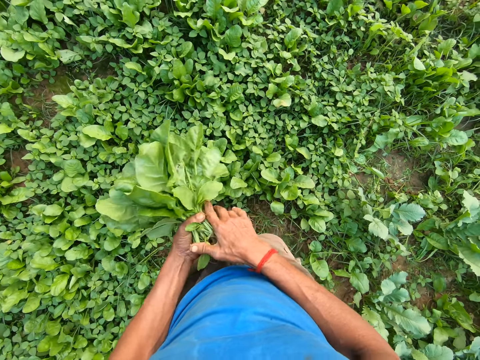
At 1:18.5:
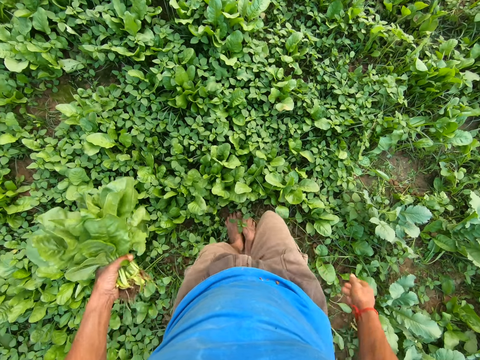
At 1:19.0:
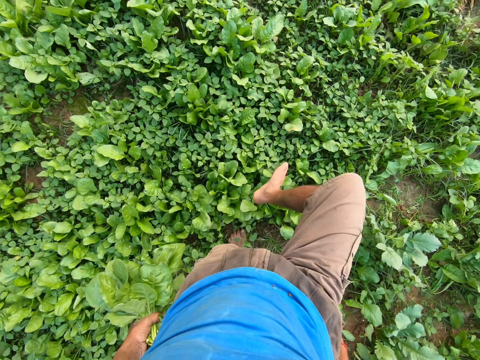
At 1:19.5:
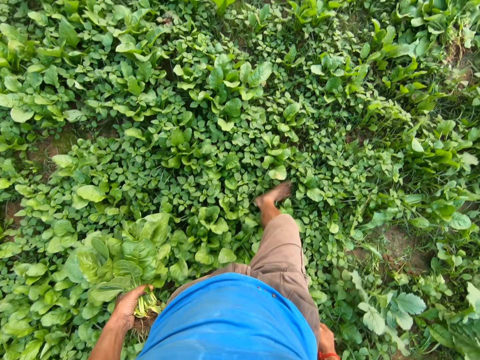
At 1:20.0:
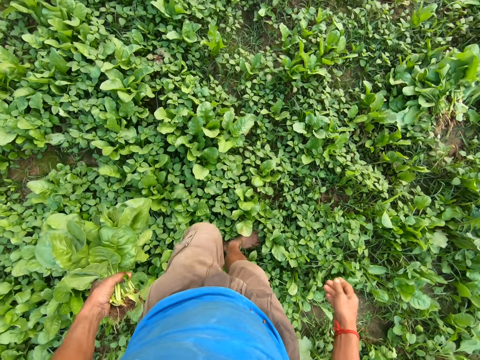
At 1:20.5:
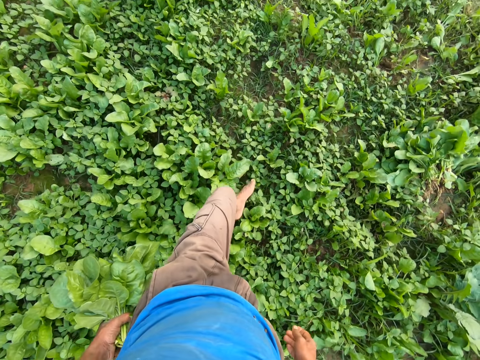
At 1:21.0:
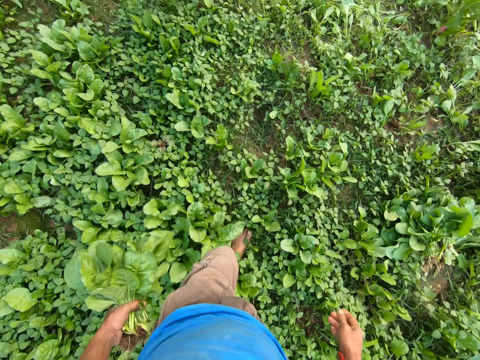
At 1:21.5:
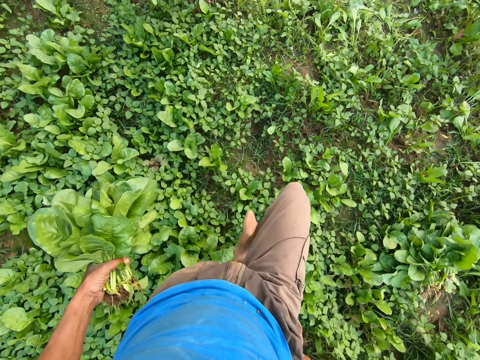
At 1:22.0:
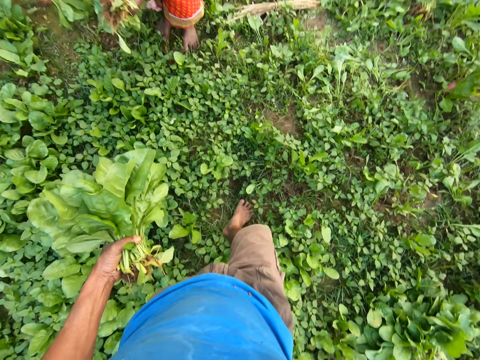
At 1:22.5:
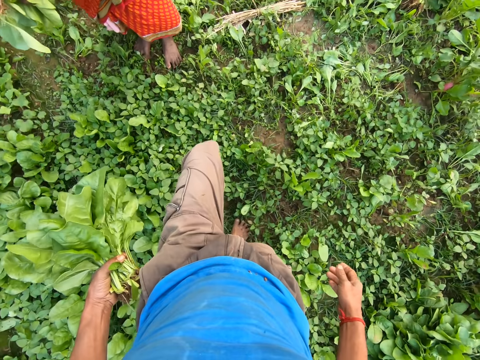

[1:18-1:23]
The camera wearer walks towards a woman in the garden.

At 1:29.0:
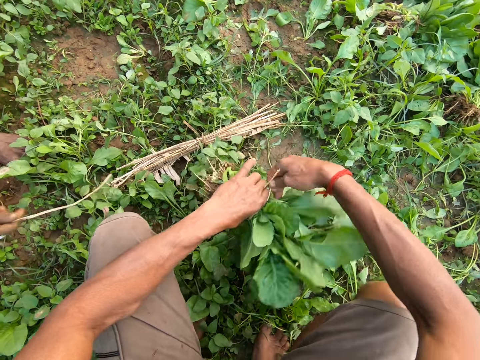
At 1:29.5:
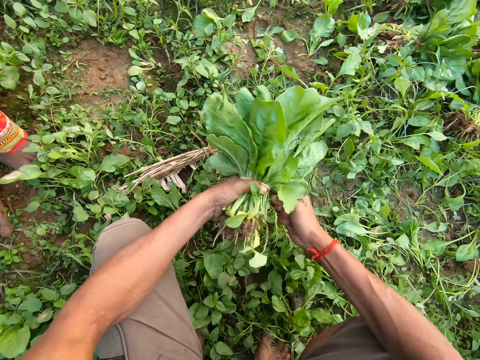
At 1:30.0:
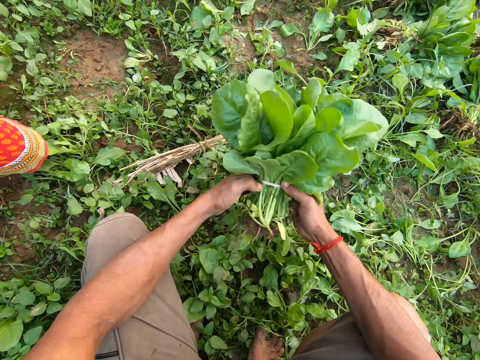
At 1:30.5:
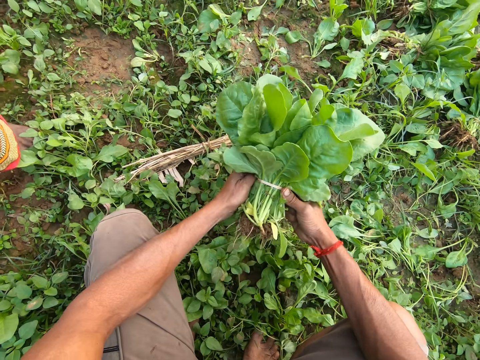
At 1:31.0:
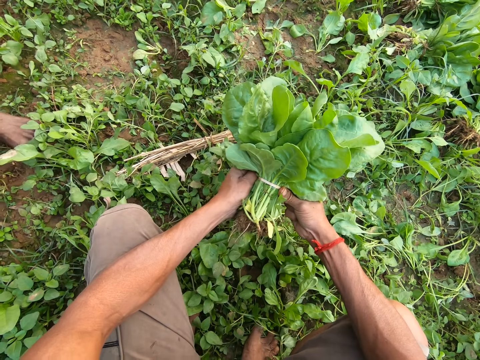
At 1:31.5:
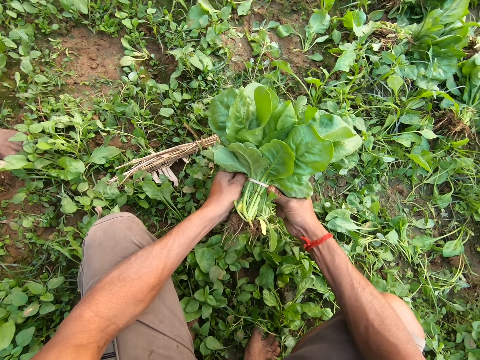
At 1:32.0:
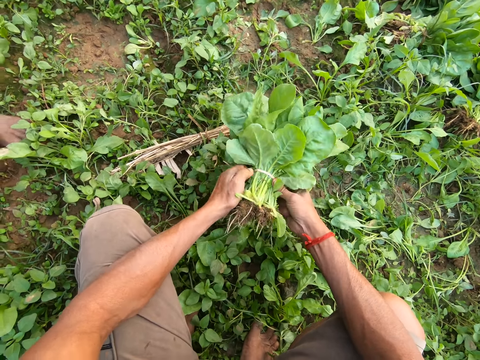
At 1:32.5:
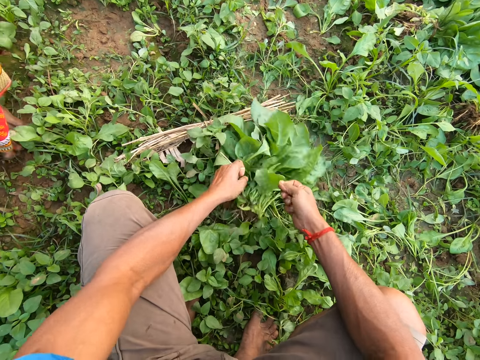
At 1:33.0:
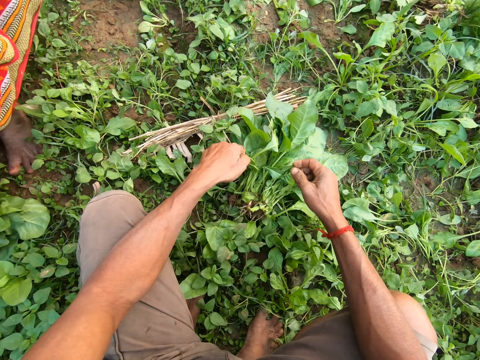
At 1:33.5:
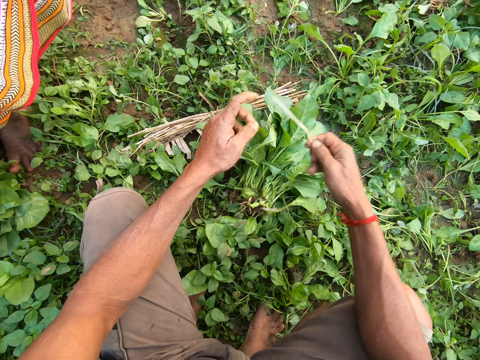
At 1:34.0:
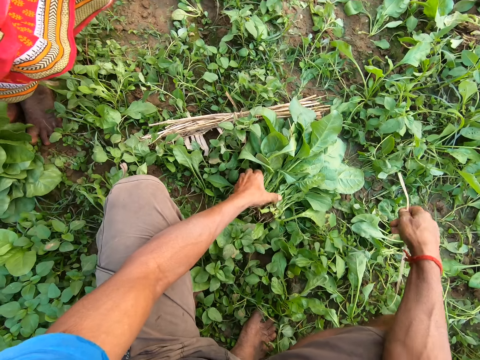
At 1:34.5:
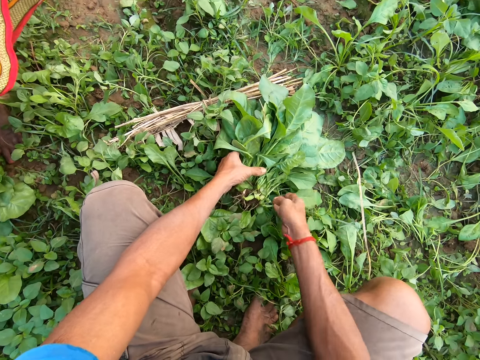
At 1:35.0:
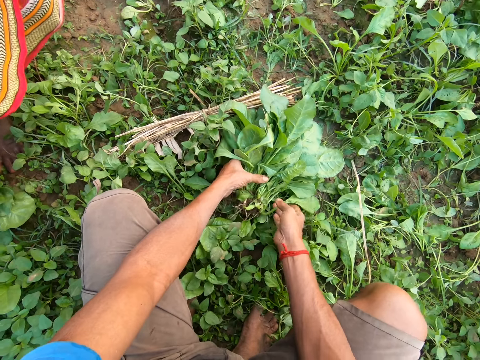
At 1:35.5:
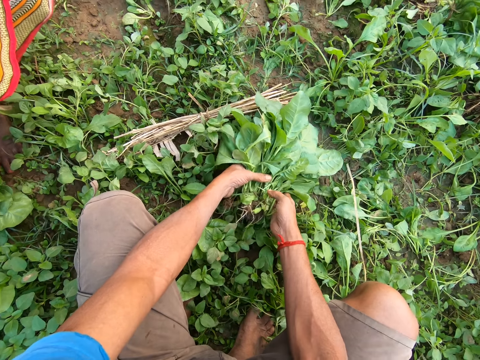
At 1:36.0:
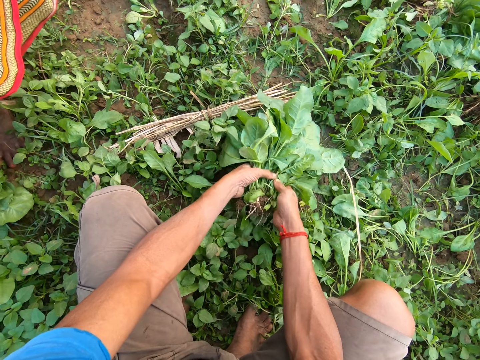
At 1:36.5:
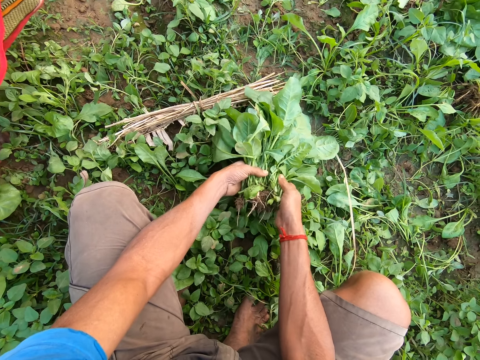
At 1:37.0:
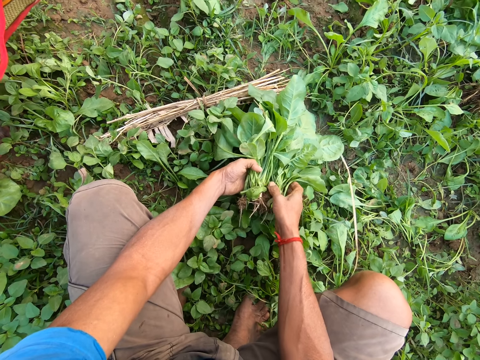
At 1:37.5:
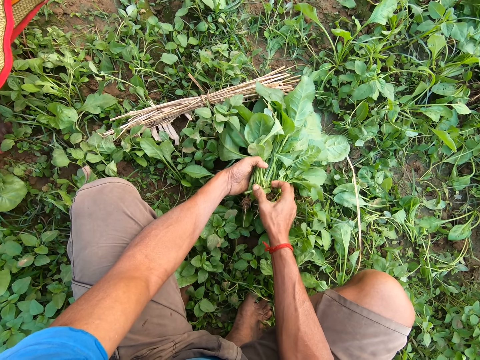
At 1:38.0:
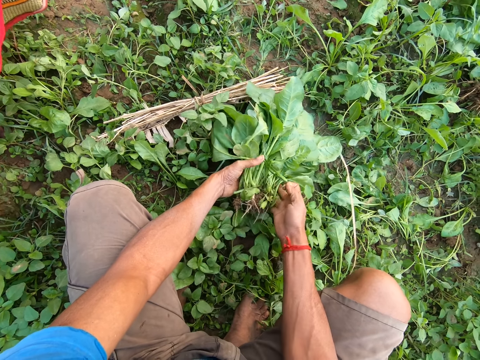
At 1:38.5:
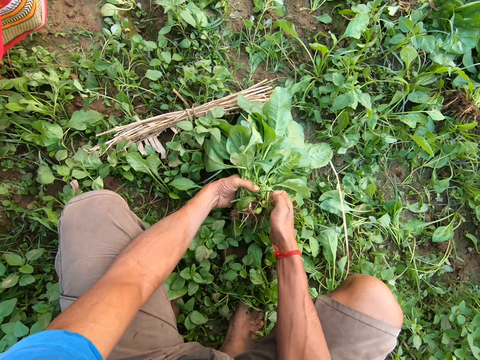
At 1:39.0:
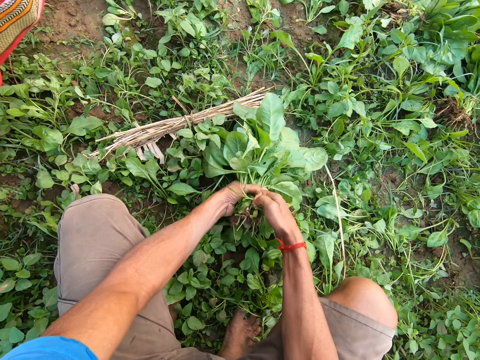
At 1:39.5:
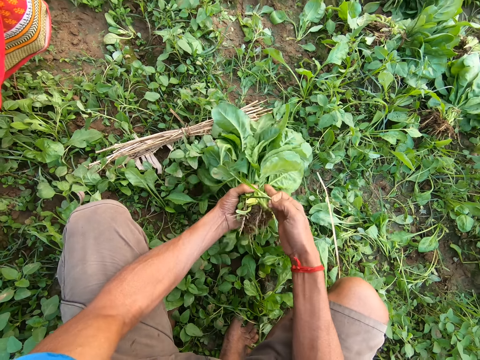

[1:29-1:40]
The camera wearer wraps the vegetable. He passes the rope from his left hand to his right hand. He picks the green vegetable on the ground with his left hand. He drops the vegetable. He drops the rope in his right hand on the ground. He picks the green vegetable on the ground with both hands. He holds the vegetable. He pulls dirt from the green vegetable with his right hand.

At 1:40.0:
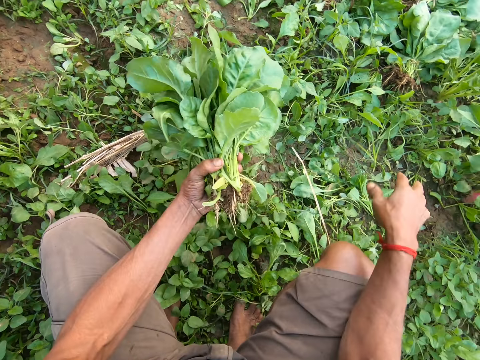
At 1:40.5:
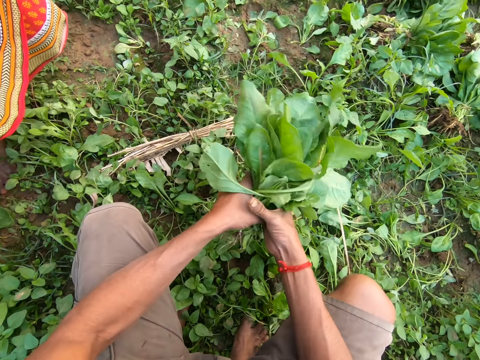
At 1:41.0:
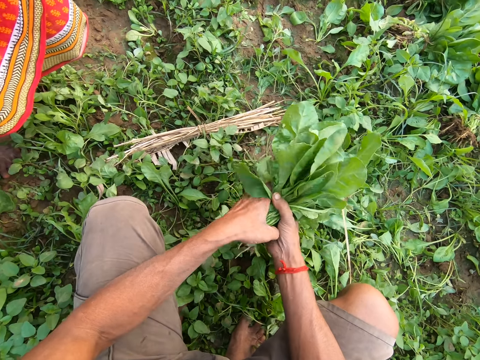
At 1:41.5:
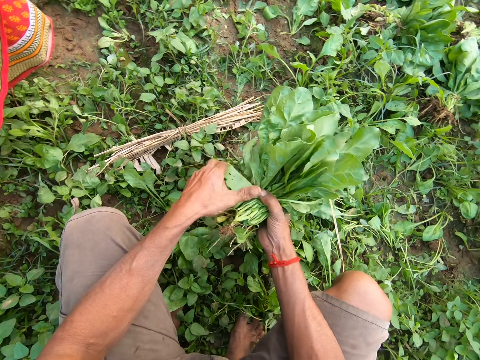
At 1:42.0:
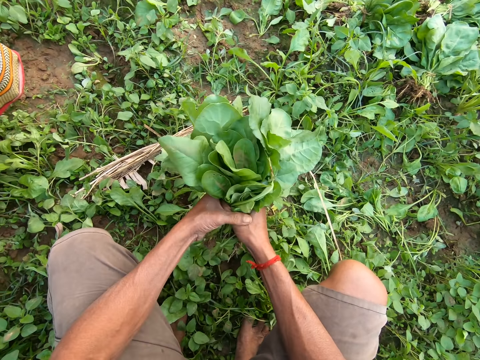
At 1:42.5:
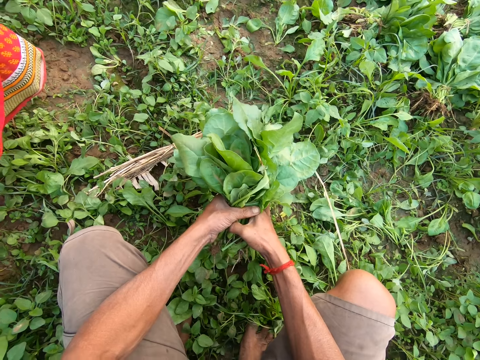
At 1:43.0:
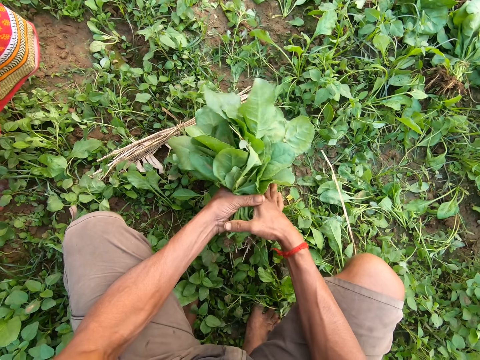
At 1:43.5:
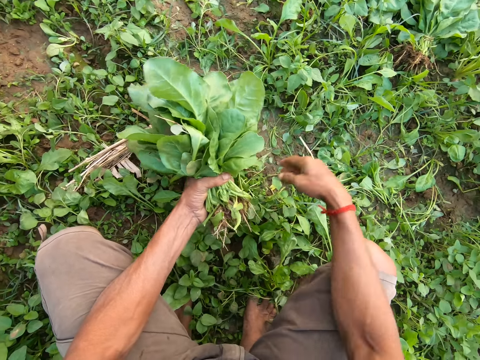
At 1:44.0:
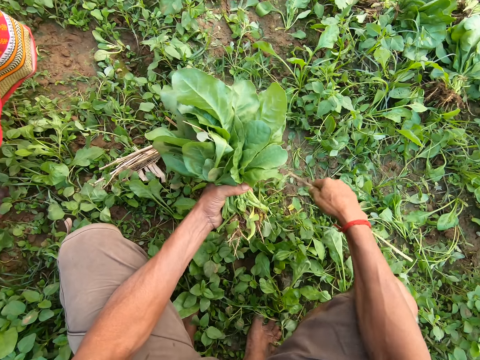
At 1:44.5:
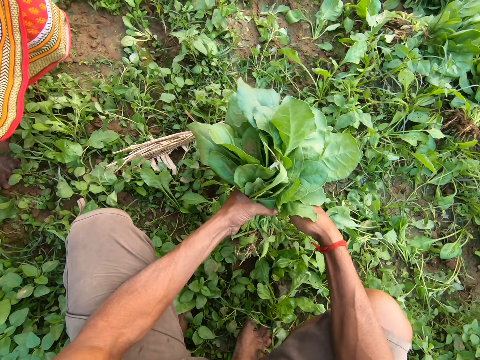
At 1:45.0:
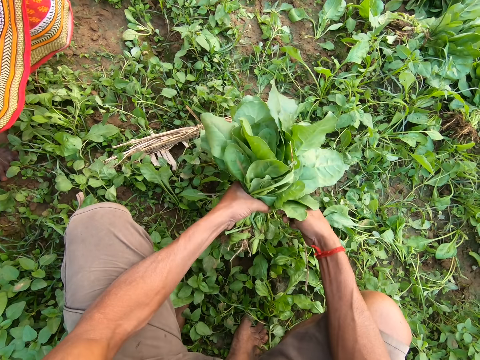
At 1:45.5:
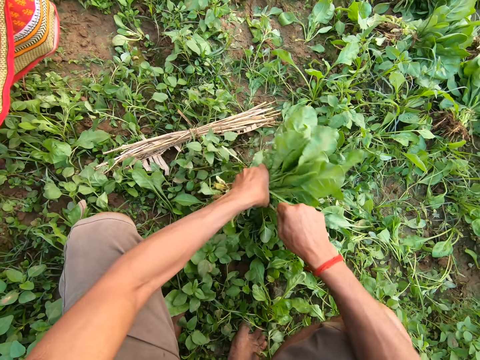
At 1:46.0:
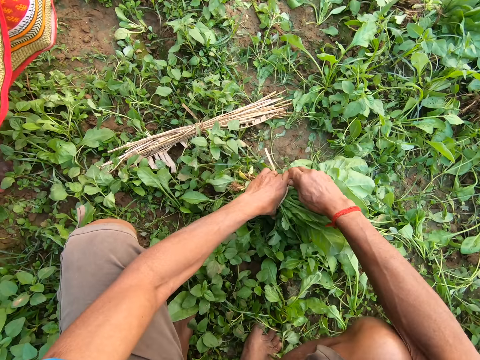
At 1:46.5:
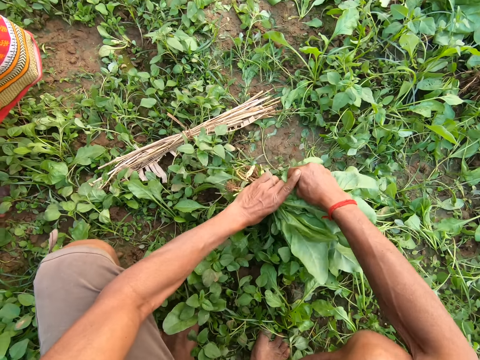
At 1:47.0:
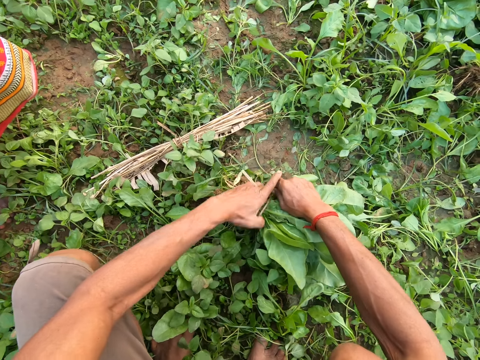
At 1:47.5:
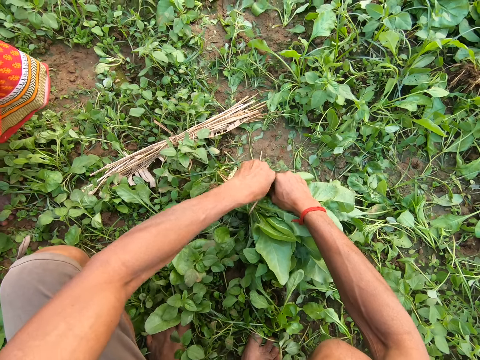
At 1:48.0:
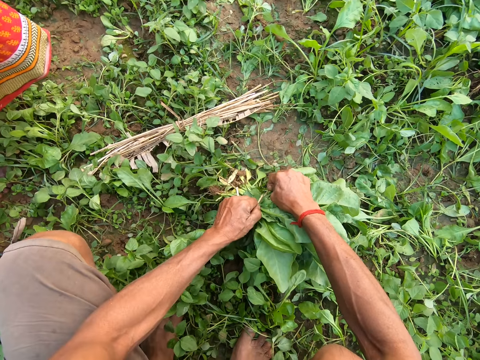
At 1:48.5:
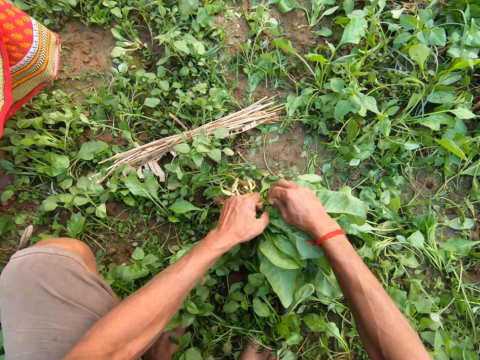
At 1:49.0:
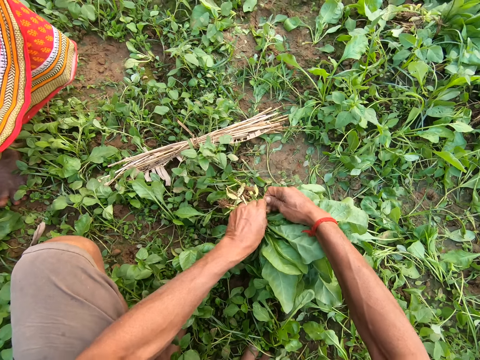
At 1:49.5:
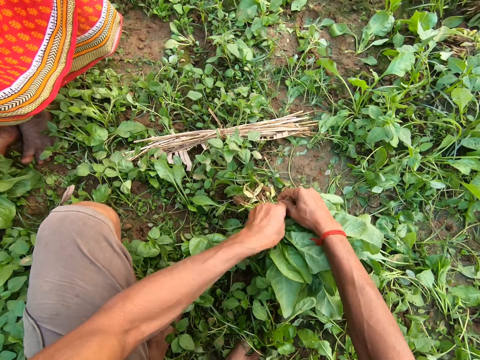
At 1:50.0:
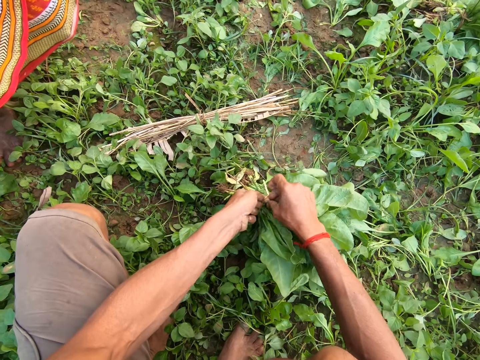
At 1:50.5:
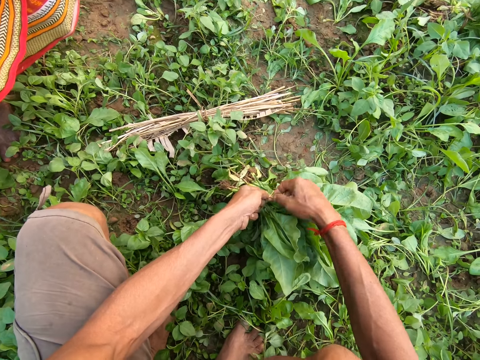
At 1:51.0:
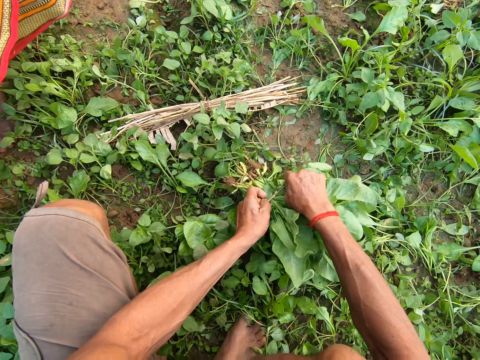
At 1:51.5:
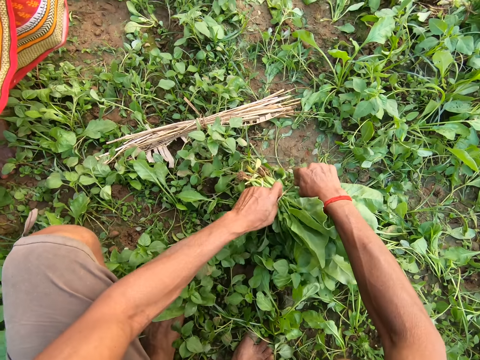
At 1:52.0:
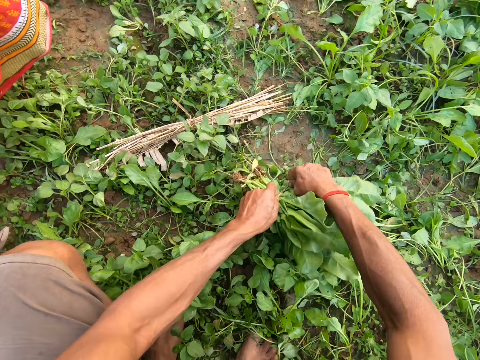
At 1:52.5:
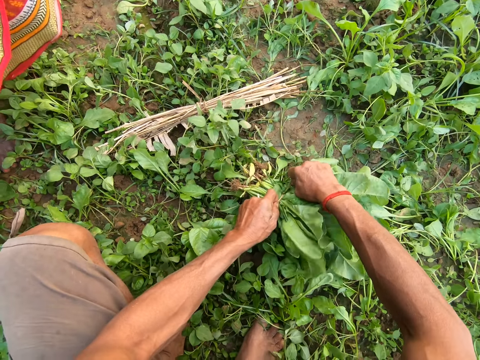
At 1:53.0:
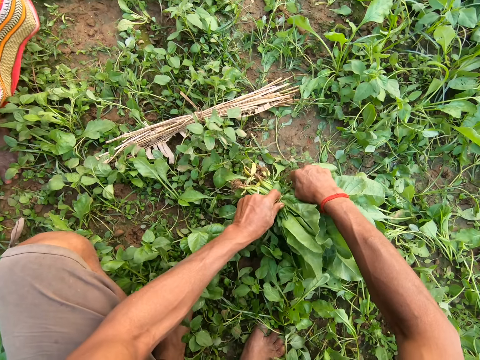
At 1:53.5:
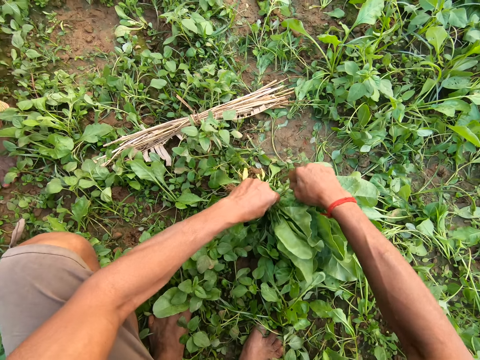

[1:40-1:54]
The camera wearer holds the green vegetable with both hands. He removes a stem from the vegetable. He picks a rope on the ground with his right hand. He ties the green vegetable with the rope in his right hand. He wraps the vegetable. He ties the rope with both hands.
